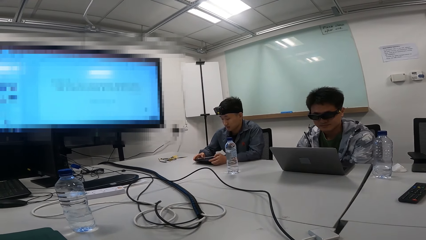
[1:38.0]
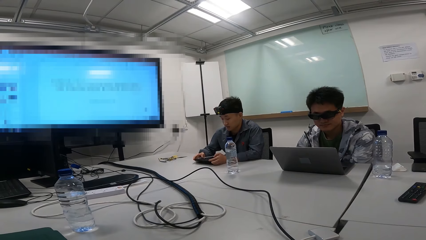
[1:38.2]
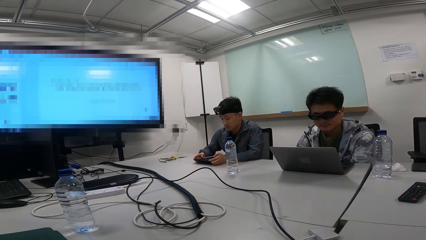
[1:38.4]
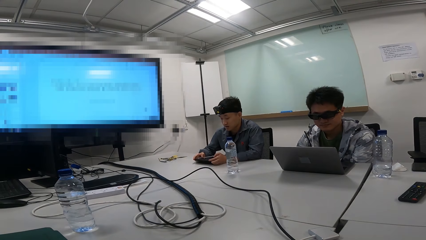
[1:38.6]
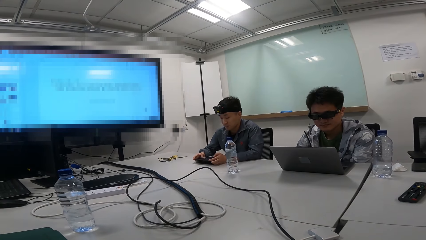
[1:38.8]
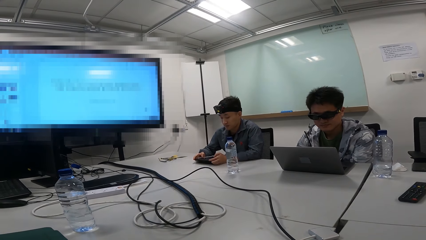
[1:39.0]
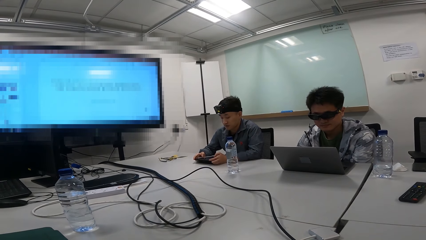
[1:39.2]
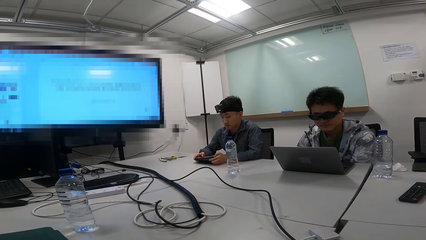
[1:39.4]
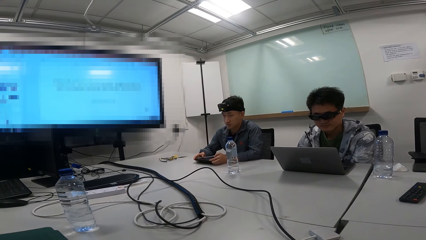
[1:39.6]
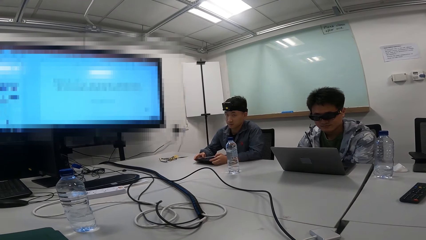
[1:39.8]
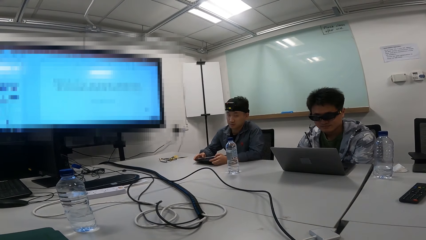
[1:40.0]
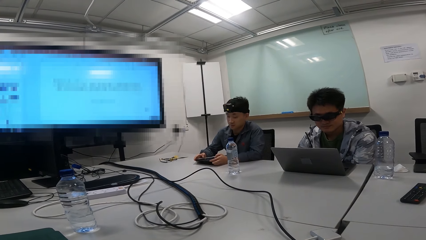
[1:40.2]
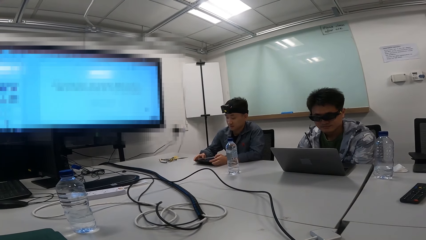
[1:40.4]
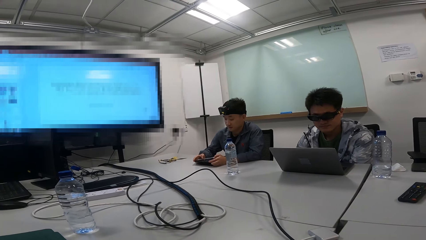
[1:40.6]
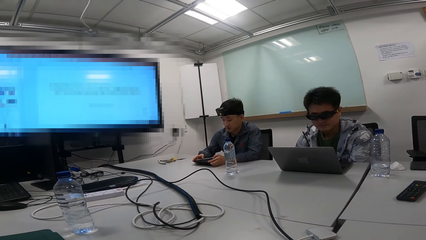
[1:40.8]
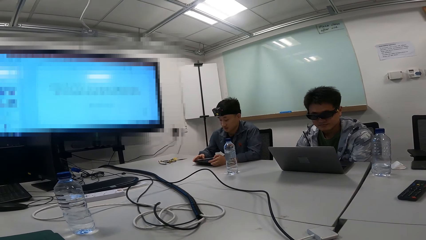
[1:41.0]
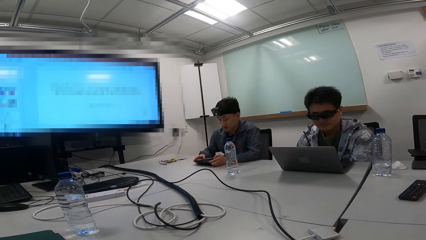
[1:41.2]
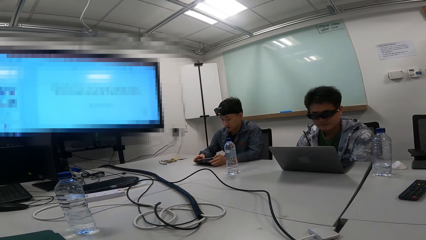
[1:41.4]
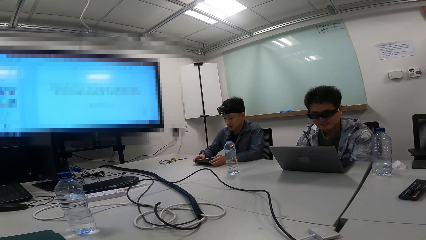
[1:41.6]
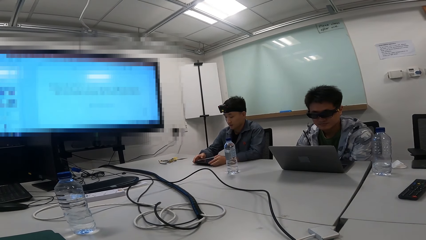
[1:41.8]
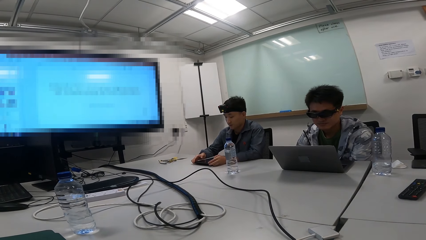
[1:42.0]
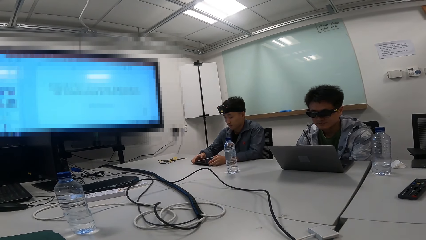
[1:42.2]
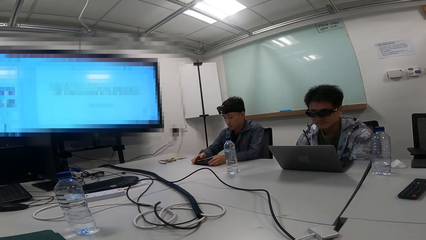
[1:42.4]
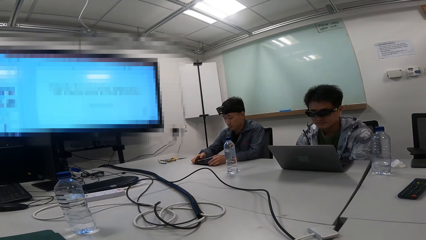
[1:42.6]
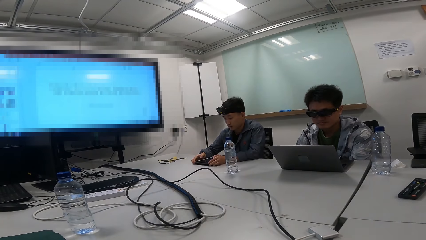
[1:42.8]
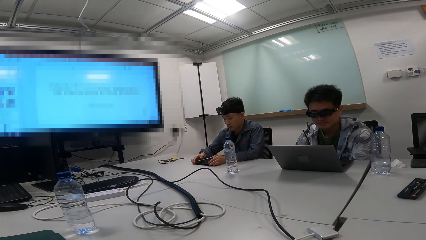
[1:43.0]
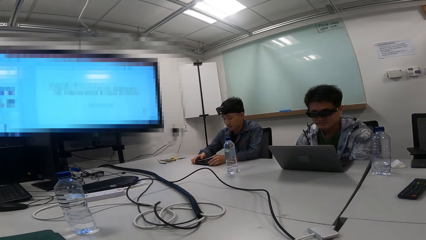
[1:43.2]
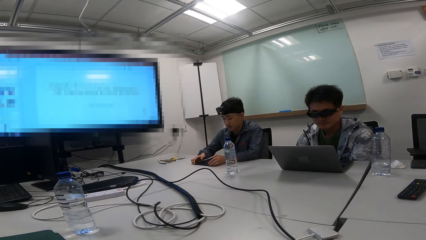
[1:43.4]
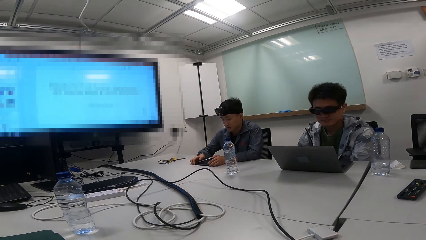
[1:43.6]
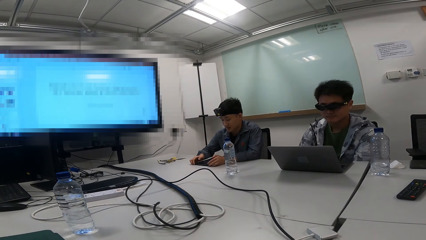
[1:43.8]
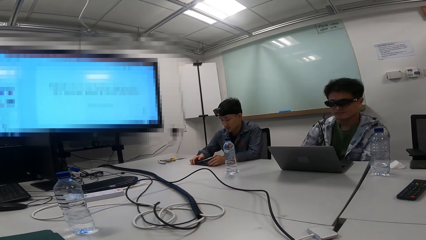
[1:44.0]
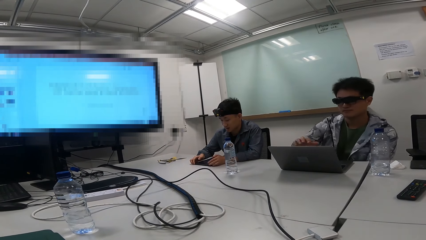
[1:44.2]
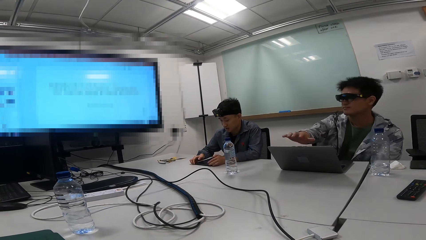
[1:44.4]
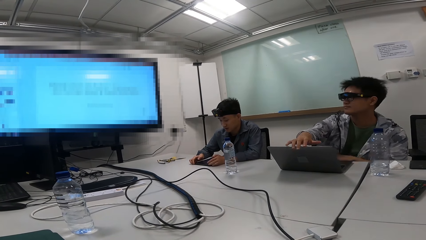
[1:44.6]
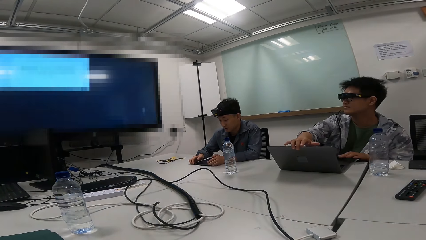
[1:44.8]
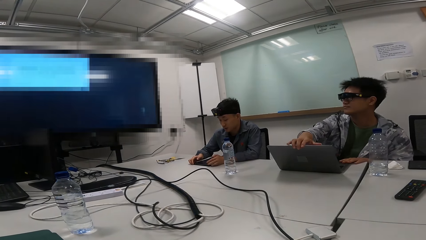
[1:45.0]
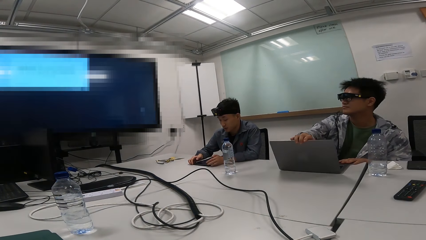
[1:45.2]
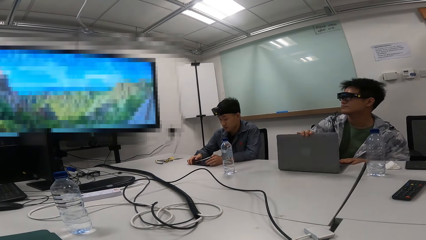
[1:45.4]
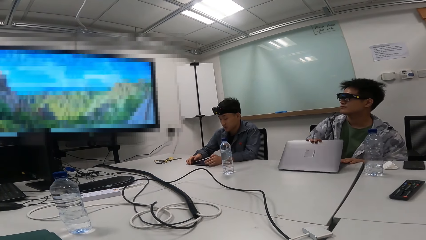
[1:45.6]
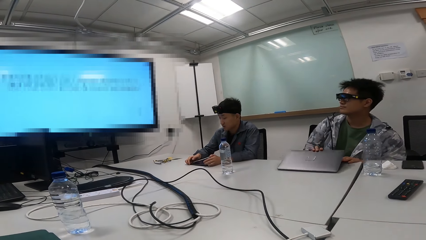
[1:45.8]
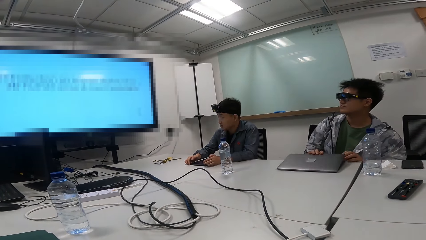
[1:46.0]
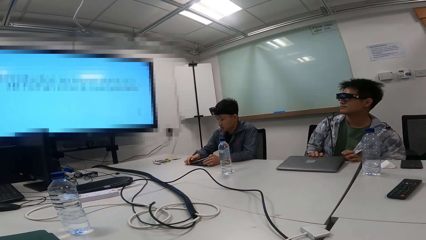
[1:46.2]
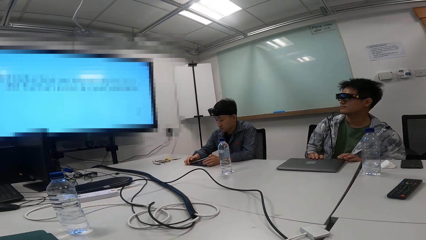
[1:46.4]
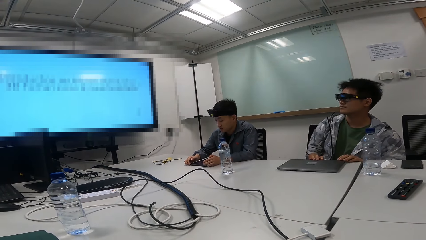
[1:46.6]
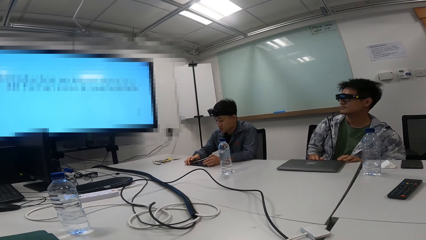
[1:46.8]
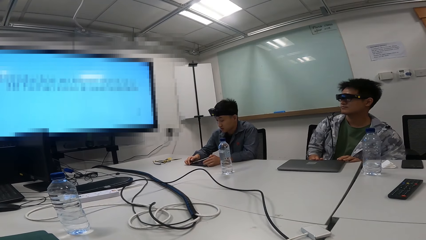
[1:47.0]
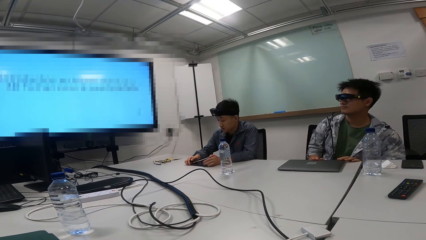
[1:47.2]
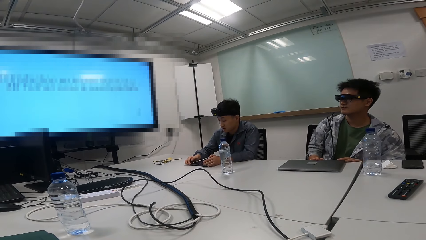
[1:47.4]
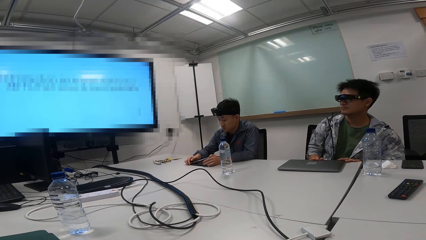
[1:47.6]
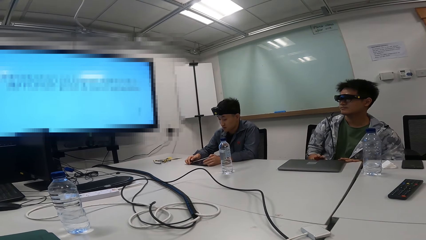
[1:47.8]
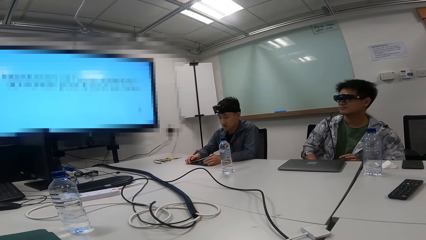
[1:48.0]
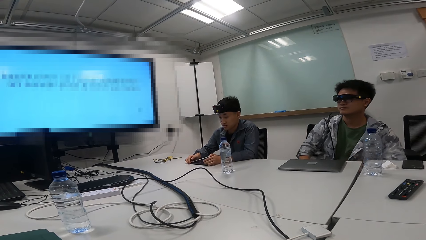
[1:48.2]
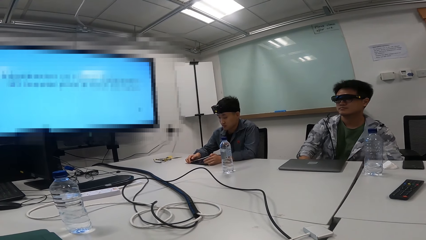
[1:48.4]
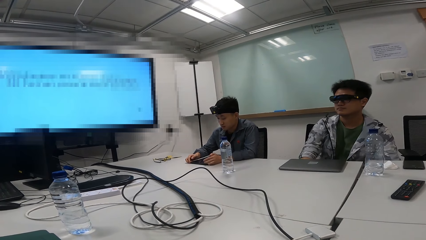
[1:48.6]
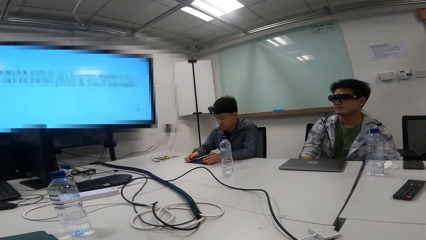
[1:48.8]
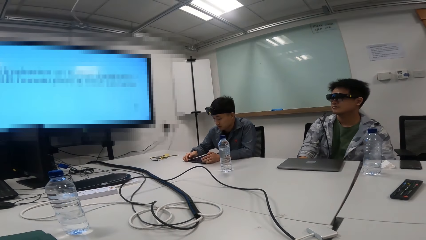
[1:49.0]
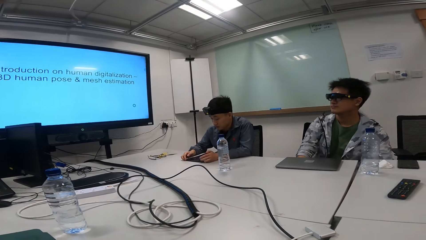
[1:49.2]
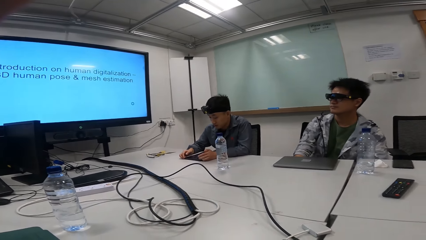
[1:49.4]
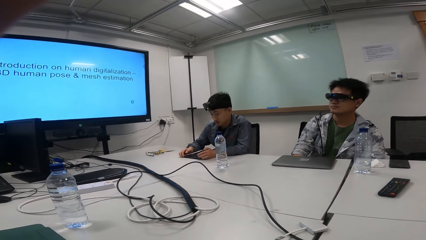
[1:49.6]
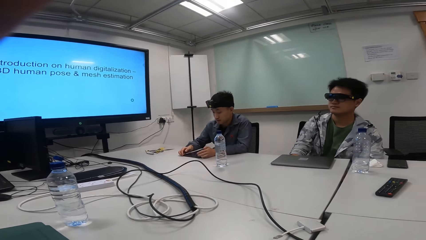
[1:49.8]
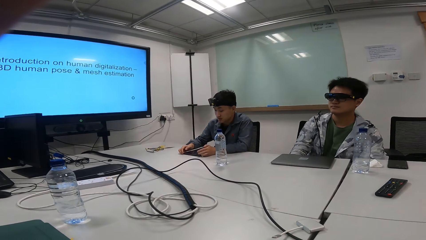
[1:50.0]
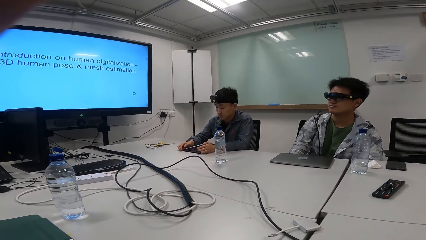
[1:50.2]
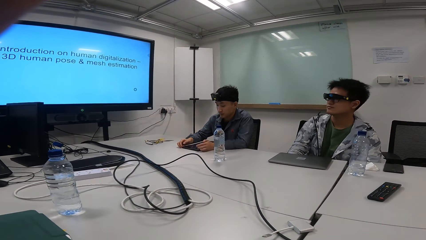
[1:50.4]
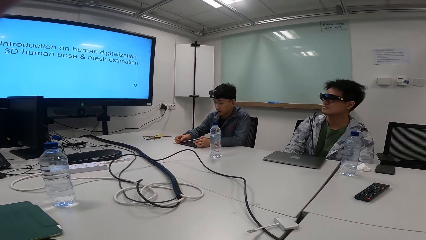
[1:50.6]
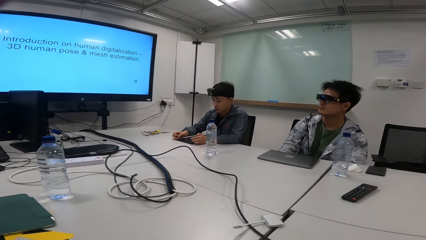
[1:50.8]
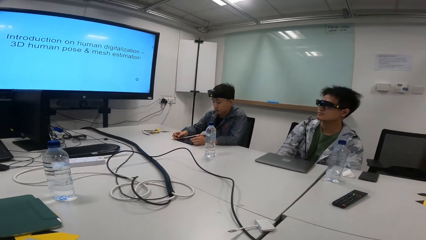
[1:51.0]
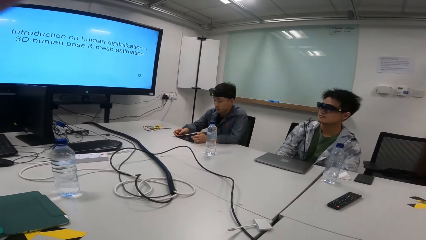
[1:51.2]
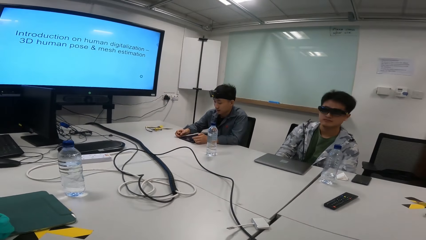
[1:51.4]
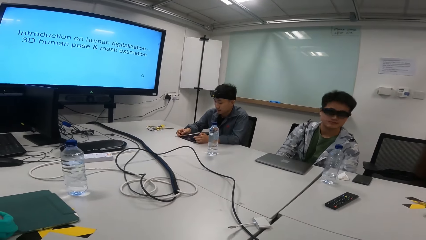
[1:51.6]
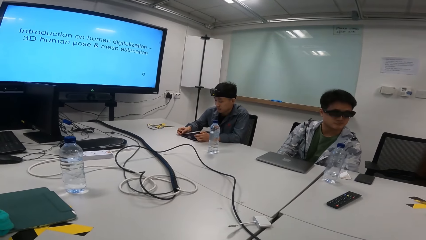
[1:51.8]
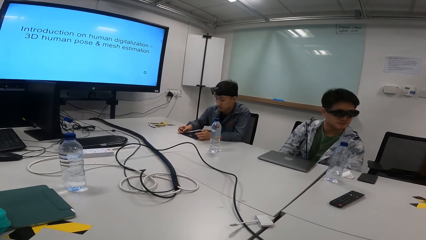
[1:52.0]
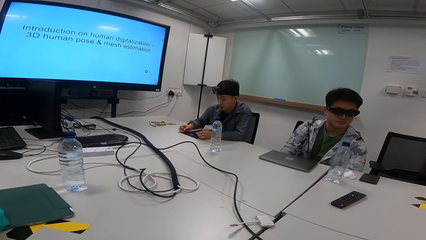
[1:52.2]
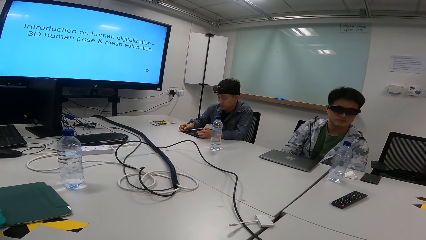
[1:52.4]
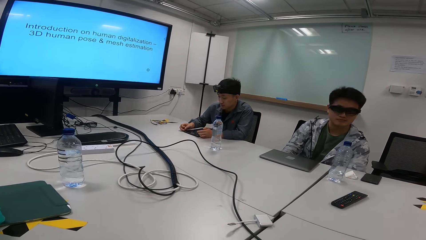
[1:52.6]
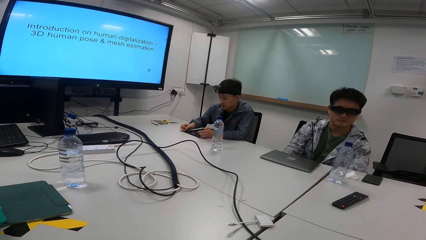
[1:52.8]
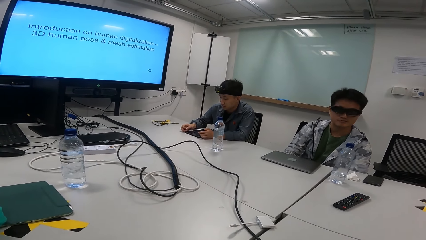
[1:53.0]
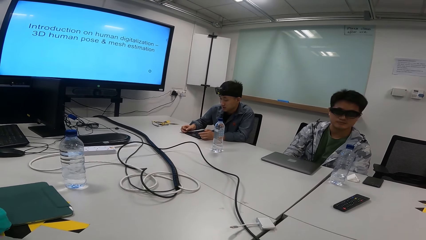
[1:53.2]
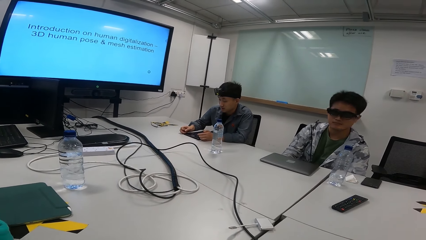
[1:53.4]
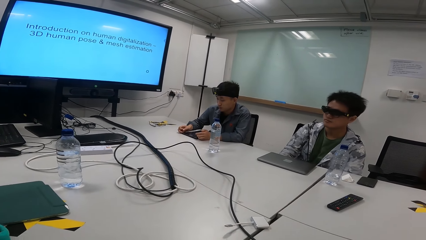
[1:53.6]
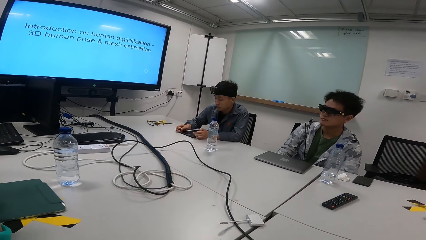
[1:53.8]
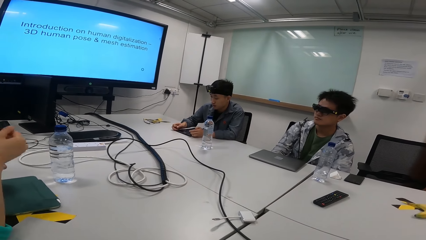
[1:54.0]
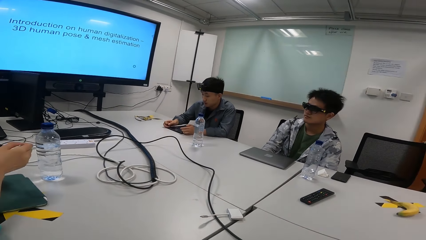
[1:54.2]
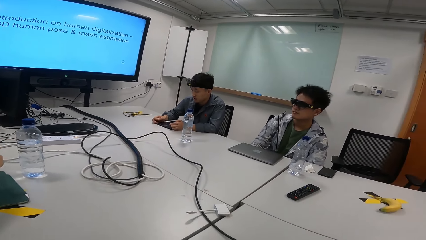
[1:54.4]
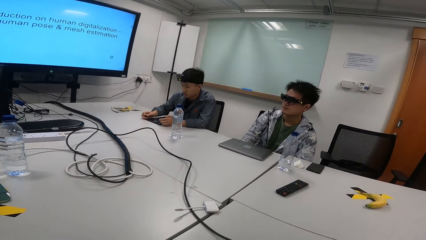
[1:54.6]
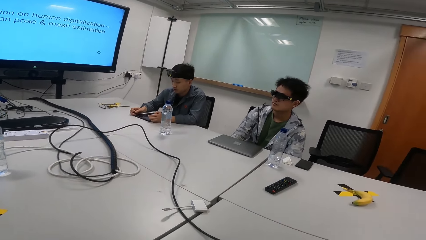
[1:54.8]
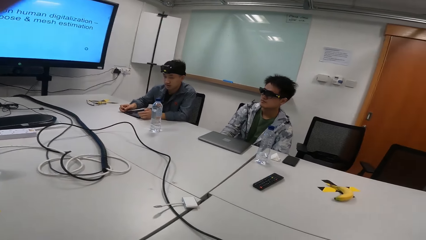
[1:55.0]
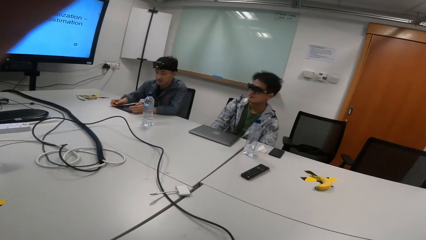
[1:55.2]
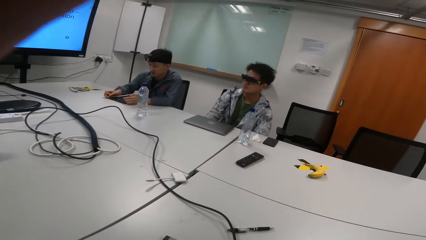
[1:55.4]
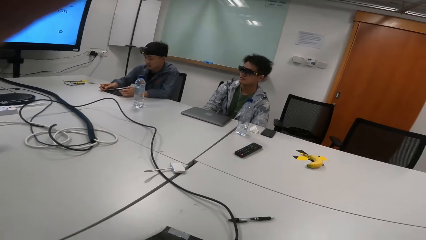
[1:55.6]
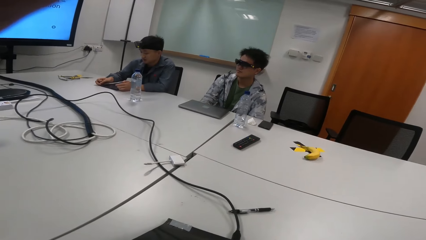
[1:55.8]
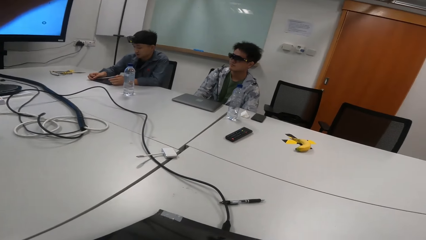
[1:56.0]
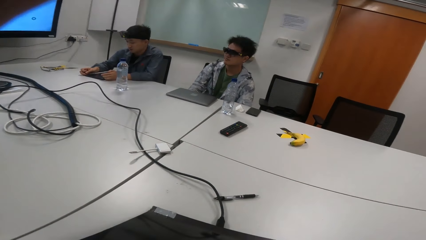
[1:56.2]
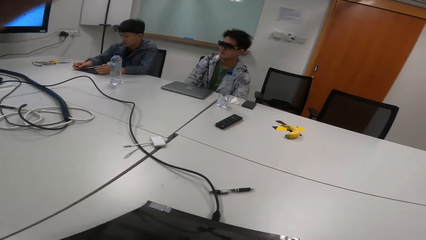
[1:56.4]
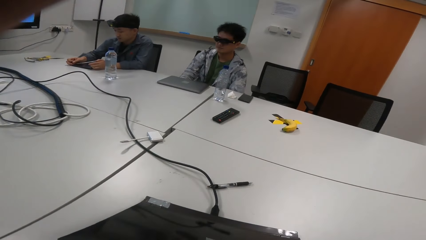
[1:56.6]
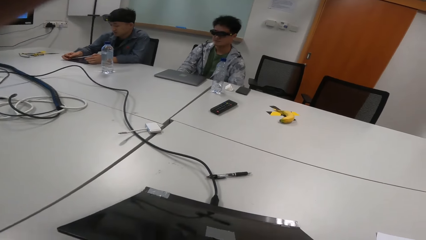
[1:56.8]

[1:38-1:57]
The man closes the laptop. The man looks around. The camera wearer fixes the camera.
